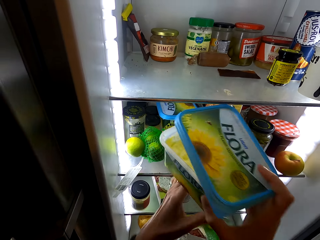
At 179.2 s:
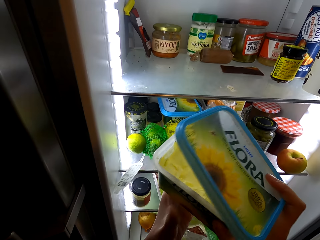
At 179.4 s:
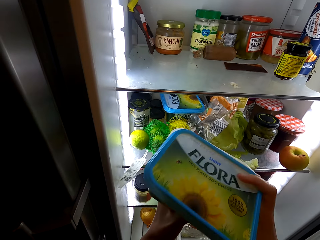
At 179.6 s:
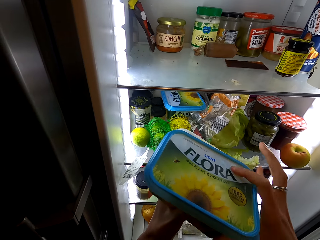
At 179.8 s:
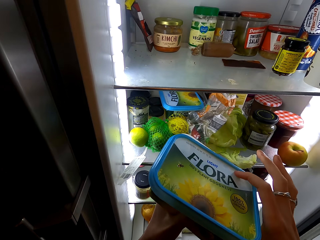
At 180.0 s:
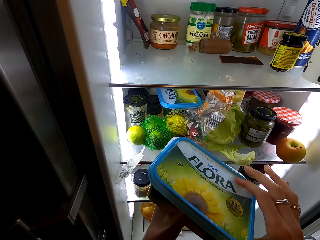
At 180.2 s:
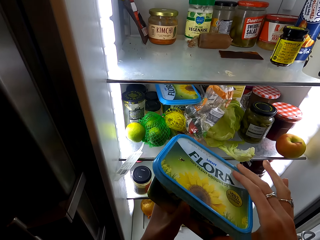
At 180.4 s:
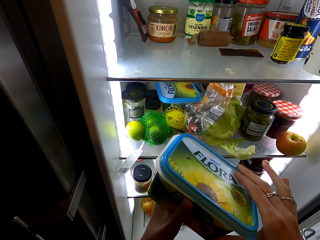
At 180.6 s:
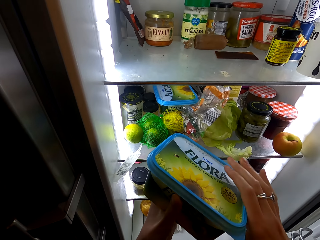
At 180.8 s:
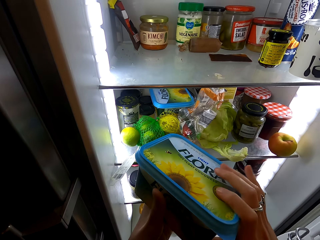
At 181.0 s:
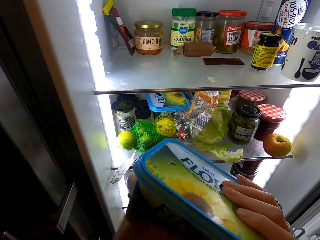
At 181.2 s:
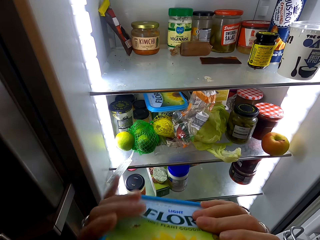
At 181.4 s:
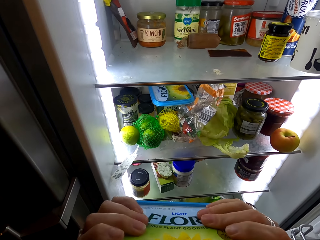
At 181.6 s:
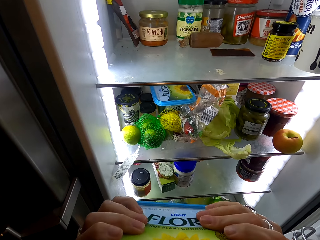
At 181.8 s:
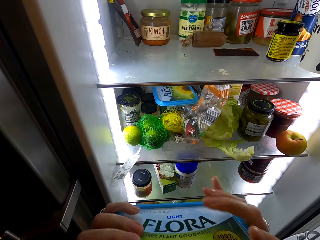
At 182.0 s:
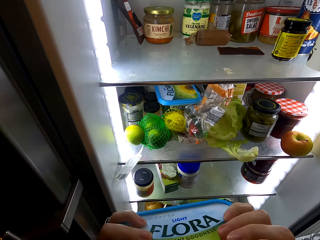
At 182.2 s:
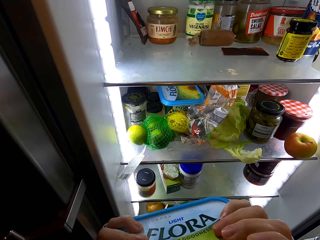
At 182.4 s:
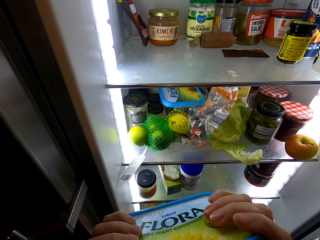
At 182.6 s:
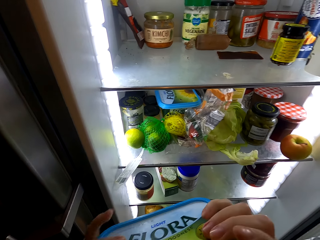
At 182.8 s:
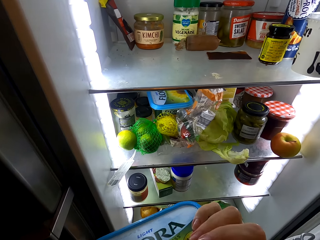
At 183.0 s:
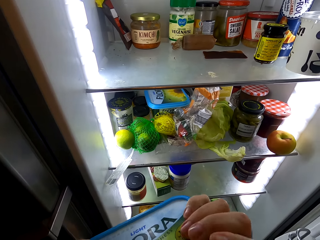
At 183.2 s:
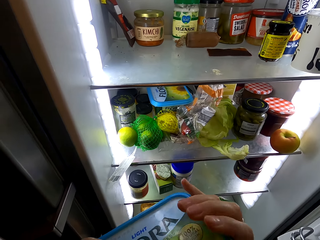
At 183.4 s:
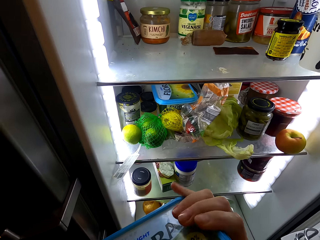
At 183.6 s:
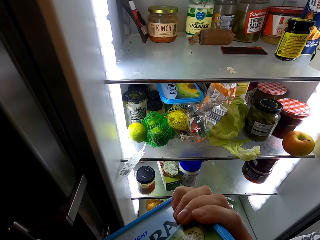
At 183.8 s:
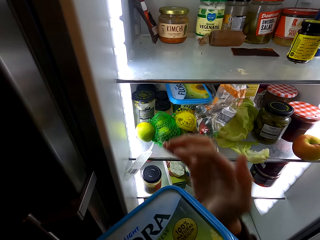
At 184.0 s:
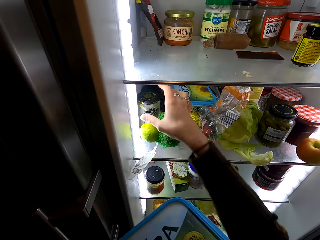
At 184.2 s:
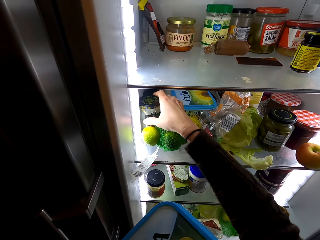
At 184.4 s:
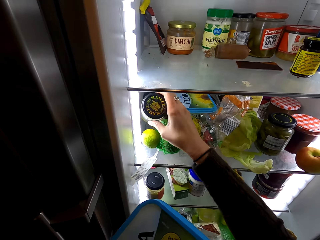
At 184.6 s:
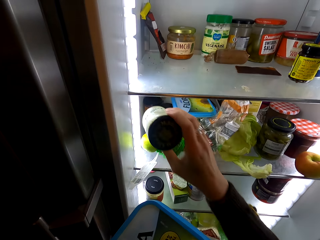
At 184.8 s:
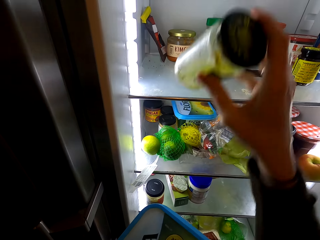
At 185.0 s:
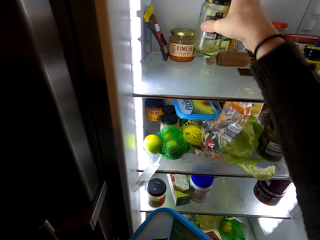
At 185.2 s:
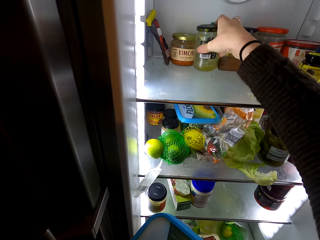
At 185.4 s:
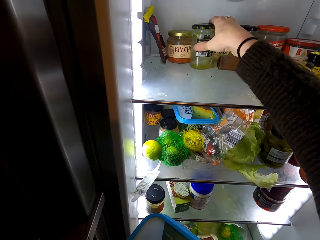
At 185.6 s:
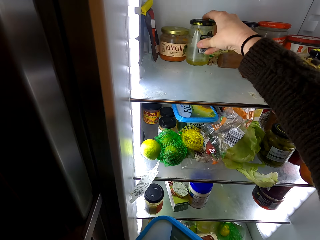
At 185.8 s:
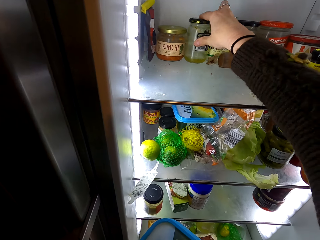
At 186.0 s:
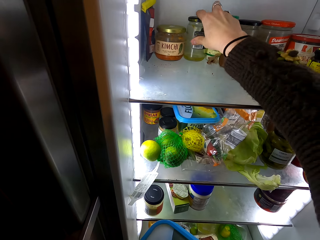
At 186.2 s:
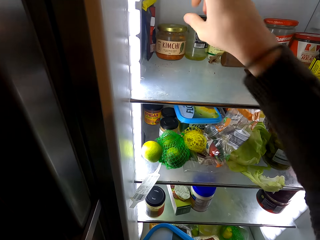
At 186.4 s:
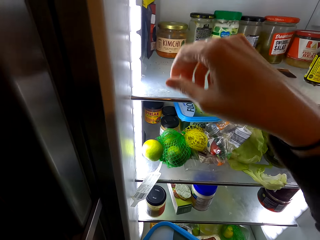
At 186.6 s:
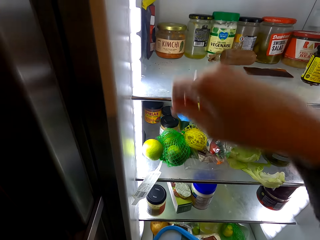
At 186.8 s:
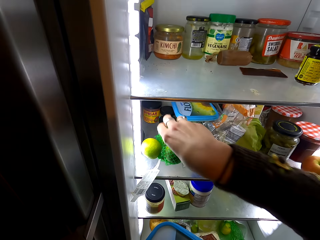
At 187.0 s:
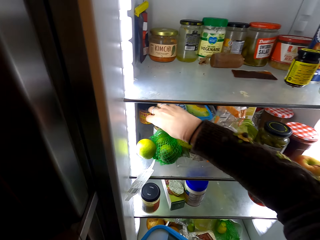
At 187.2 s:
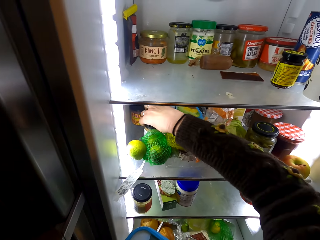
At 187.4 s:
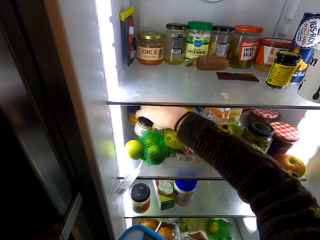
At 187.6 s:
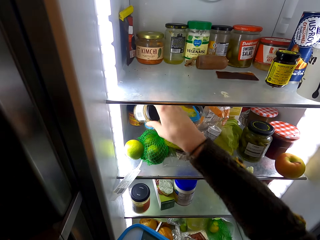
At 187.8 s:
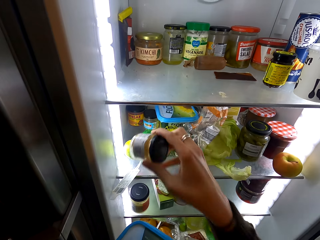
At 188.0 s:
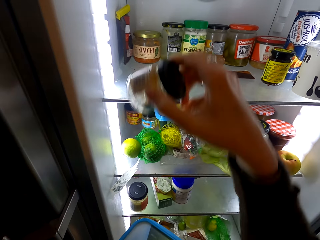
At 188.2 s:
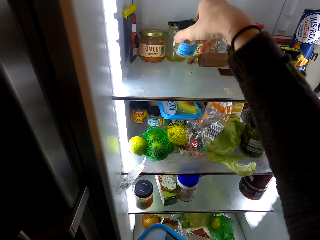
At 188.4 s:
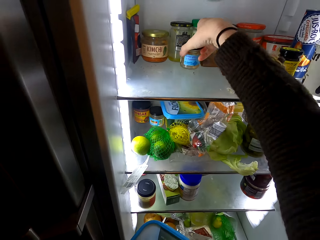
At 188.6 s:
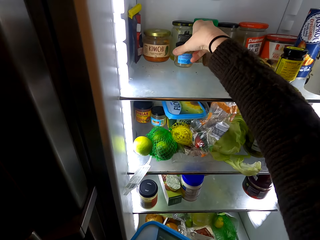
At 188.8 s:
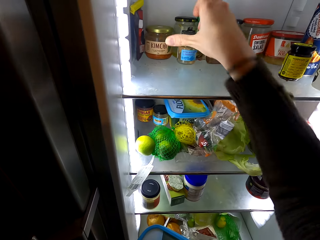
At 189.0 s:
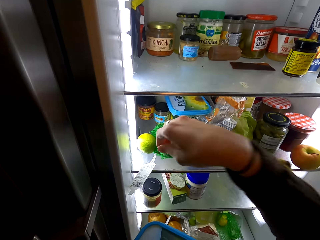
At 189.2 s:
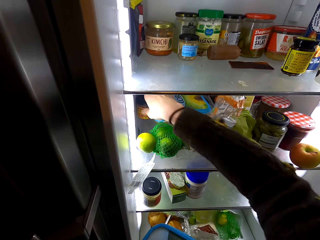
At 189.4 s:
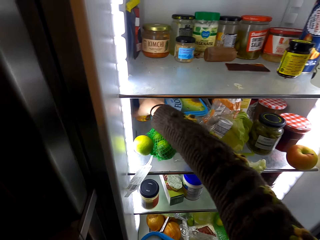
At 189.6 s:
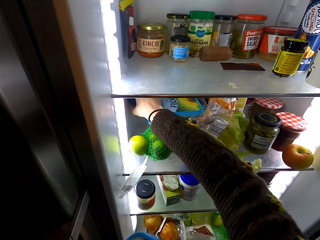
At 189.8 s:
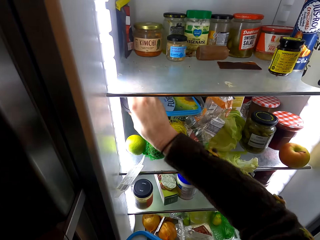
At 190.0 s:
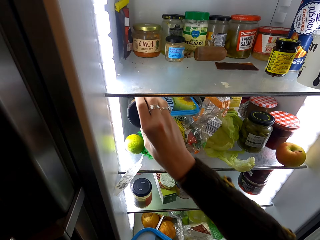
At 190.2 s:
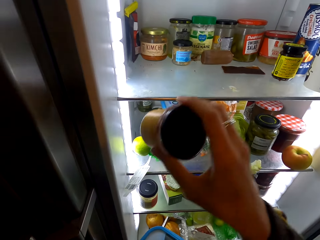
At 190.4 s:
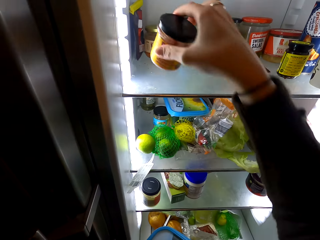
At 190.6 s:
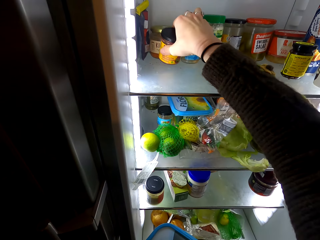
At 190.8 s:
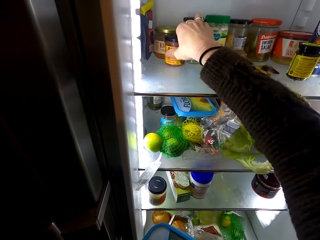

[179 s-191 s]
The camera wearer picks up something on the fridge shelf. He holds something with his hands. He picks up something on the fridge shelf. He puts something on the fridge shelf. He picks up something on the fridge shelf. He puts something on the fridge shelf. He picks up something on the fridge shelf.

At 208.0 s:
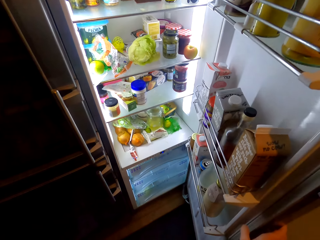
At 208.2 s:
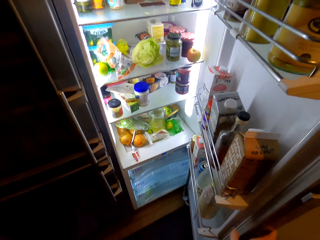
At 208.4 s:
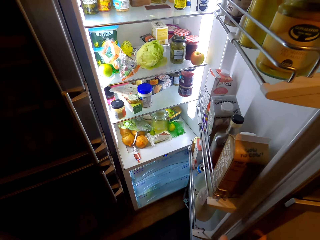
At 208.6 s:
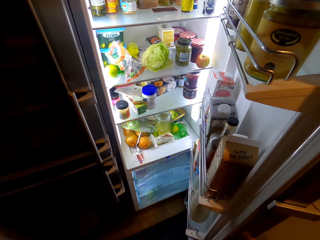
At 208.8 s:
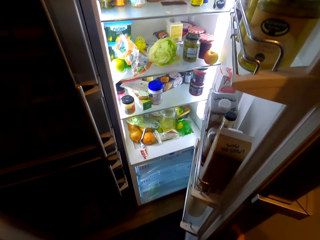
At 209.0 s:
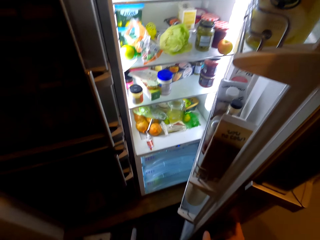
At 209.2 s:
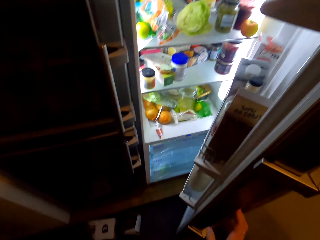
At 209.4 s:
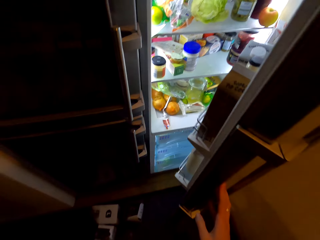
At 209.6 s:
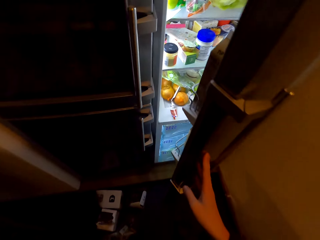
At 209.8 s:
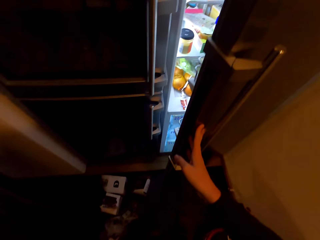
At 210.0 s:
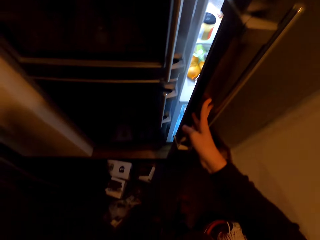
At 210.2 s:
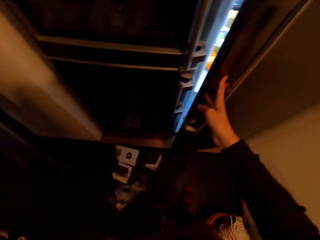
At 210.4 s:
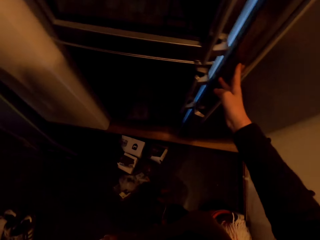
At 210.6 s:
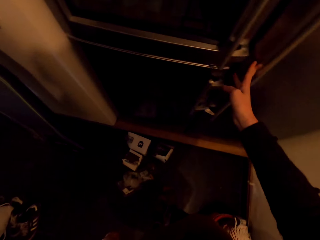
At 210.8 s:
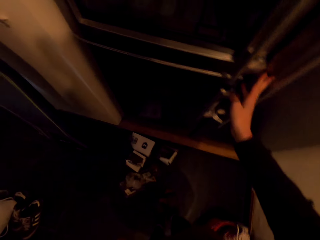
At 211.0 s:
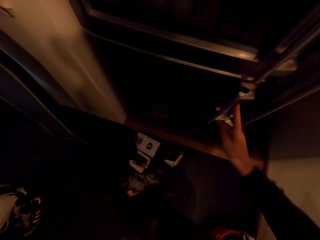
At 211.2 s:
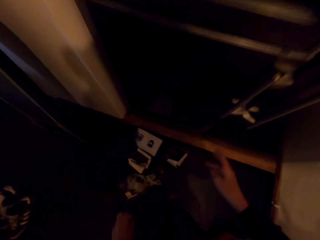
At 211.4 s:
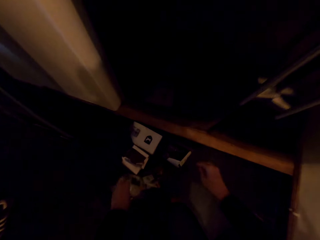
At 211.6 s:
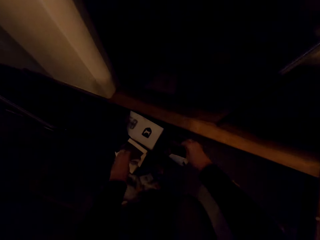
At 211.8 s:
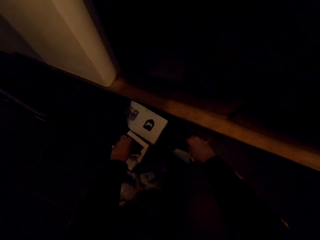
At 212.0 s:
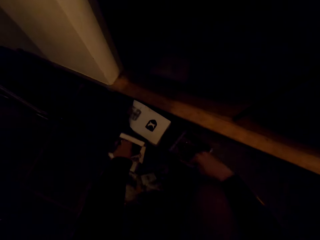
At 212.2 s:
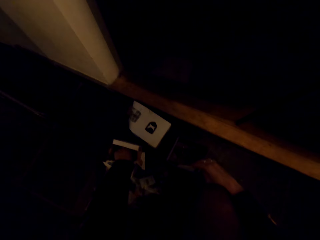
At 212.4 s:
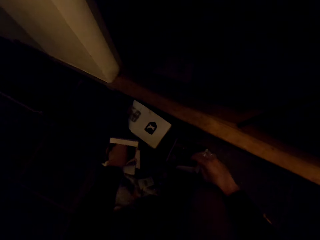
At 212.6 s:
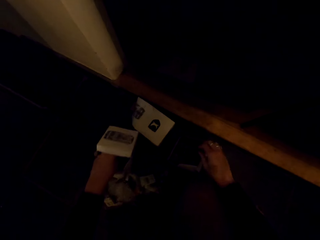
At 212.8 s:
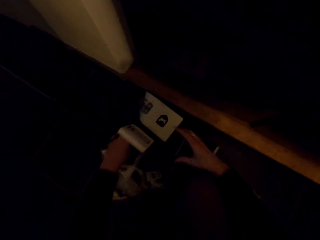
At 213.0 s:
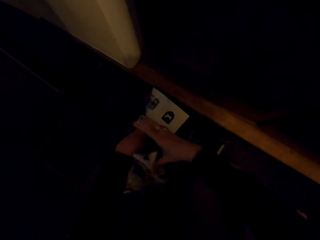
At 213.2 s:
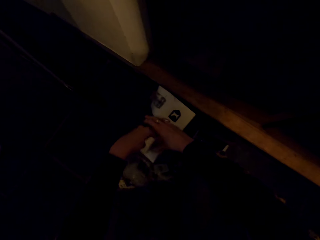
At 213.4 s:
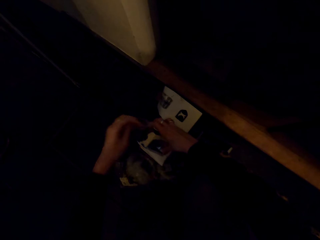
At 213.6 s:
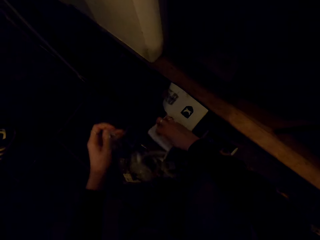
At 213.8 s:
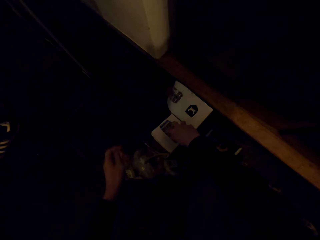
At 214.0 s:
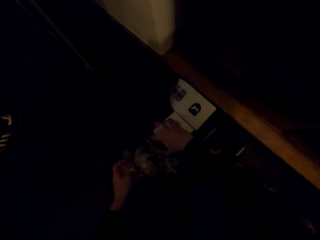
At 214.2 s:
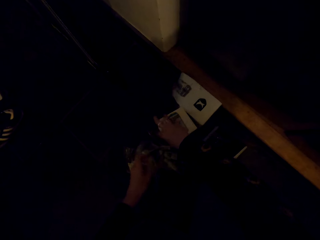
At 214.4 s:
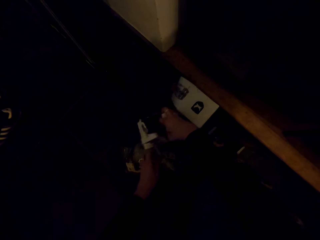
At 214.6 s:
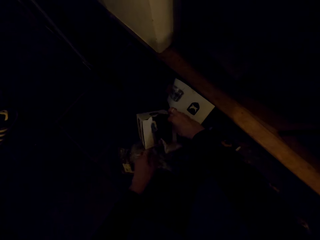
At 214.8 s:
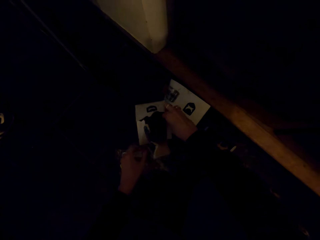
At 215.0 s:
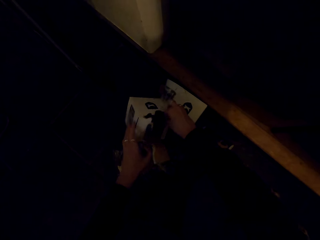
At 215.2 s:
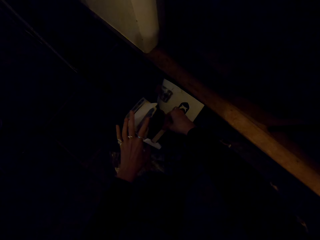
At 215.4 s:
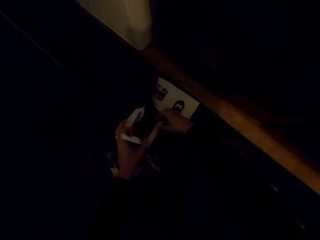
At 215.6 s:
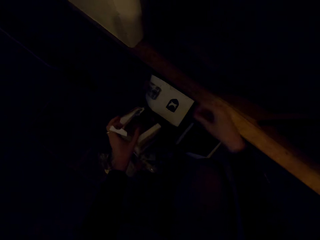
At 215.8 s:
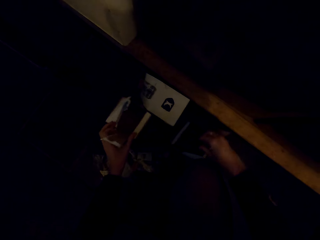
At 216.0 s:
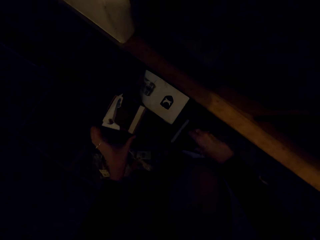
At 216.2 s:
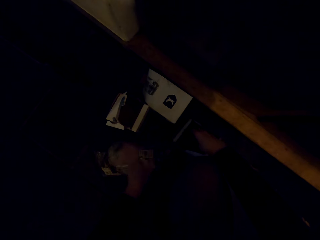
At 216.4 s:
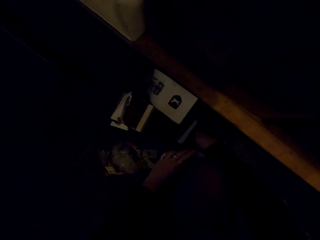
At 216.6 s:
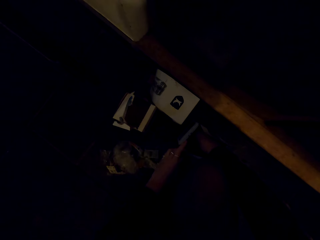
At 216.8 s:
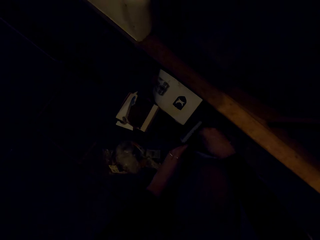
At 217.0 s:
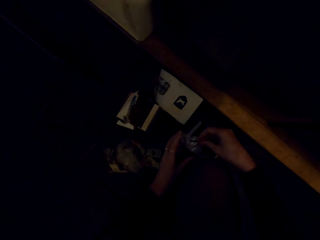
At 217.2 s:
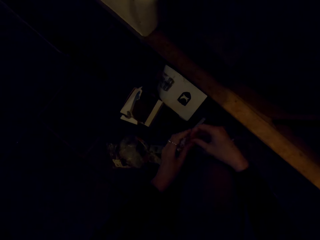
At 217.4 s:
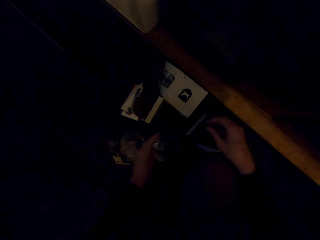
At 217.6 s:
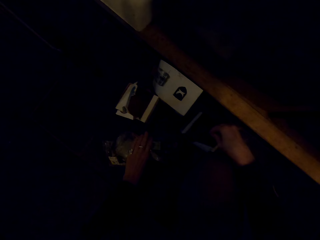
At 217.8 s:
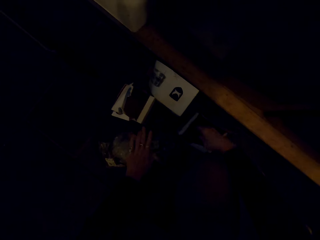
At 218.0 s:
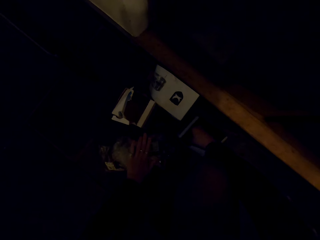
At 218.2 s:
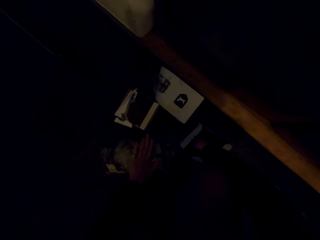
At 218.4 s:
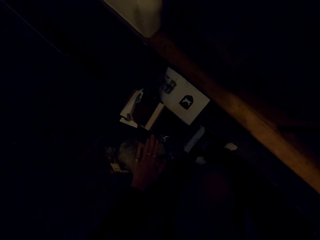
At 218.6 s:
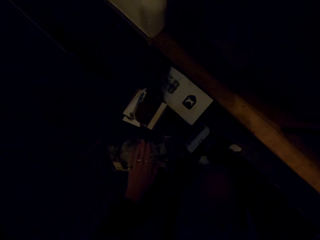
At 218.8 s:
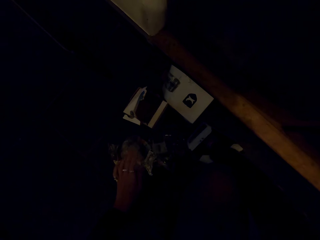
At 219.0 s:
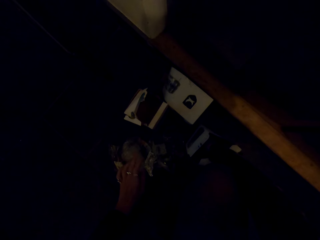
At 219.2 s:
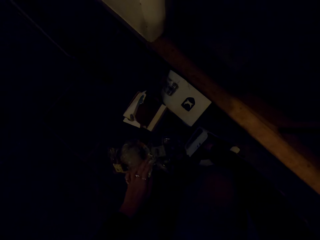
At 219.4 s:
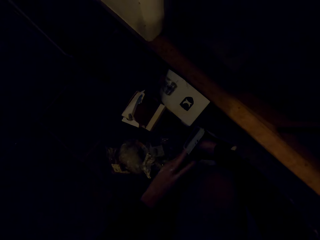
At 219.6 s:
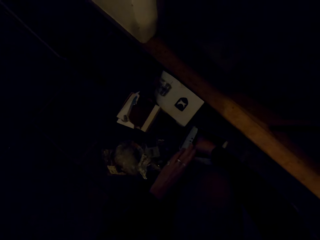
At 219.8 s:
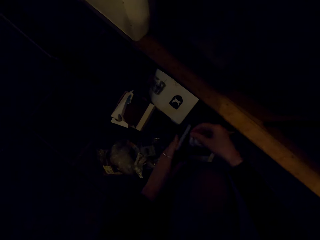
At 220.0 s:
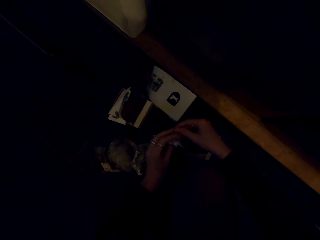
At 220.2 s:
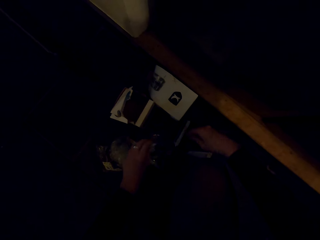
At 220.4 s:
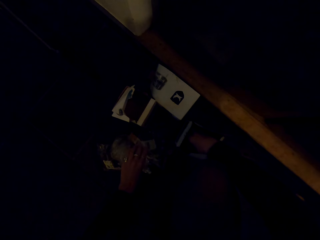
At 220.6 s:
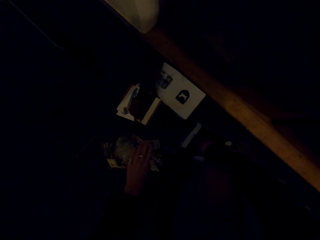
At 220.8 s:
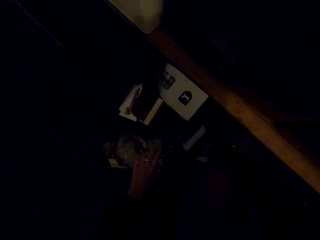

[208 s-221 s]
The camera wearer closes the fridge. They pick up the cardboard boxes on the floor. They put a hand inside the box. They remove papers from the box. They put something on the floor. They pick up something in the cardboard box. They put something on the floor.
